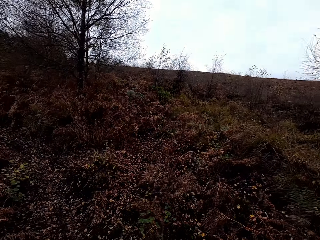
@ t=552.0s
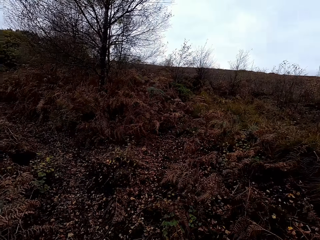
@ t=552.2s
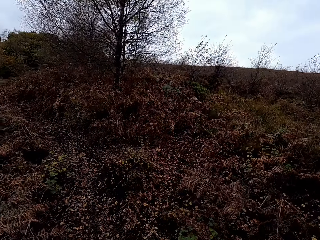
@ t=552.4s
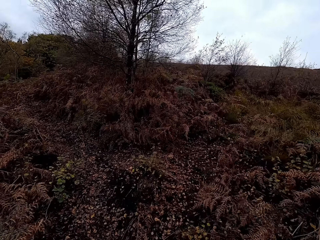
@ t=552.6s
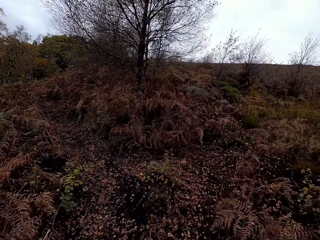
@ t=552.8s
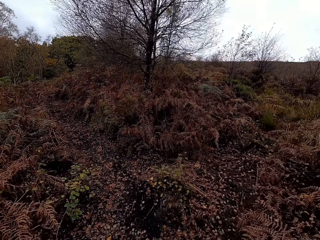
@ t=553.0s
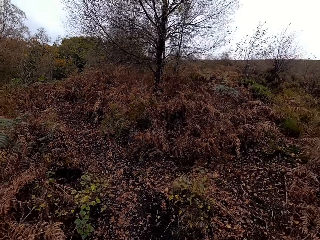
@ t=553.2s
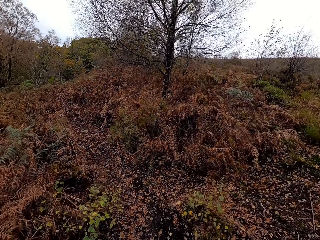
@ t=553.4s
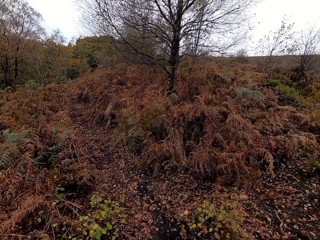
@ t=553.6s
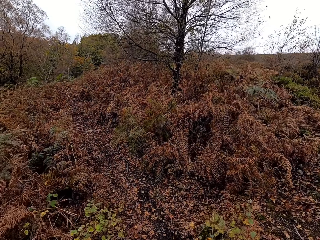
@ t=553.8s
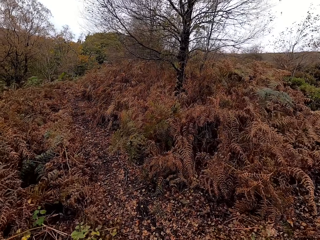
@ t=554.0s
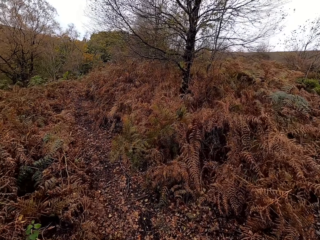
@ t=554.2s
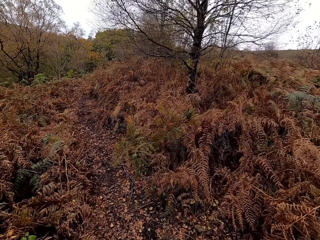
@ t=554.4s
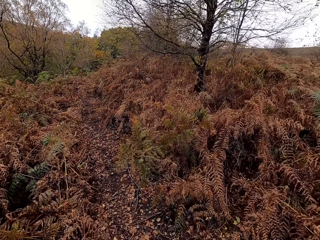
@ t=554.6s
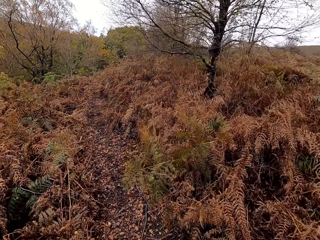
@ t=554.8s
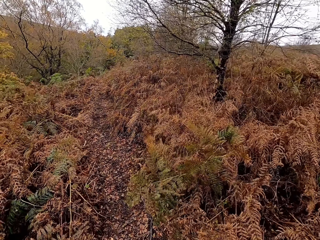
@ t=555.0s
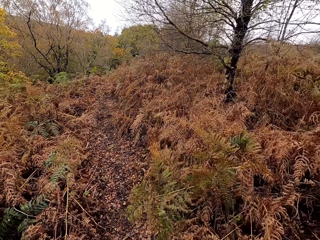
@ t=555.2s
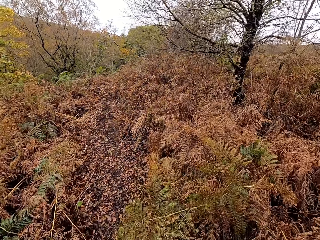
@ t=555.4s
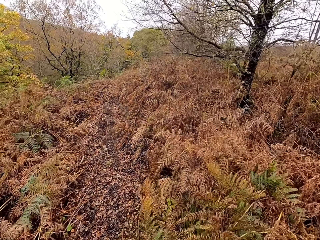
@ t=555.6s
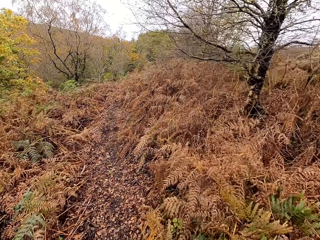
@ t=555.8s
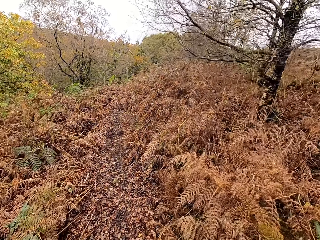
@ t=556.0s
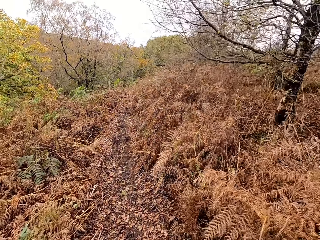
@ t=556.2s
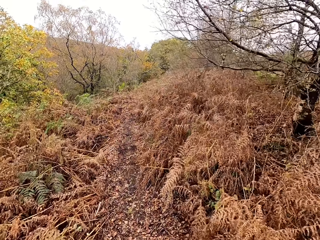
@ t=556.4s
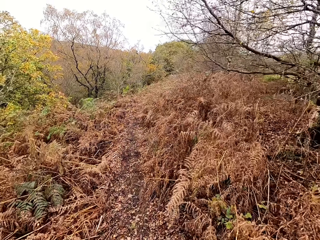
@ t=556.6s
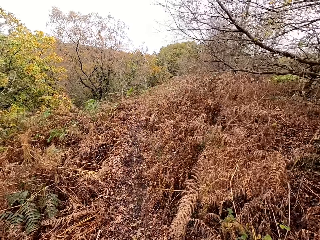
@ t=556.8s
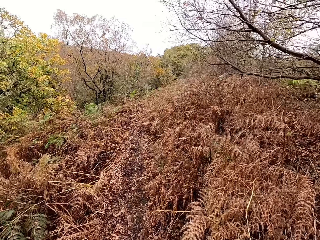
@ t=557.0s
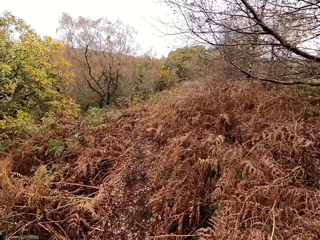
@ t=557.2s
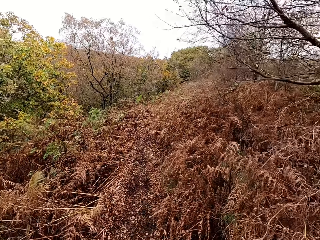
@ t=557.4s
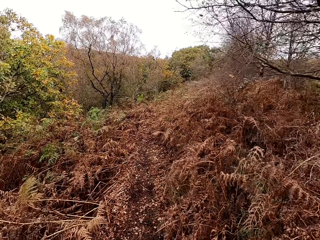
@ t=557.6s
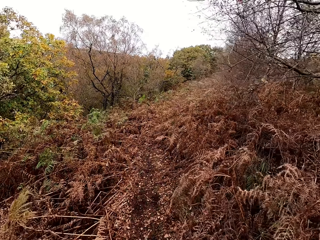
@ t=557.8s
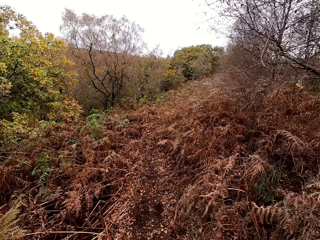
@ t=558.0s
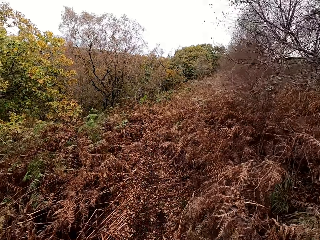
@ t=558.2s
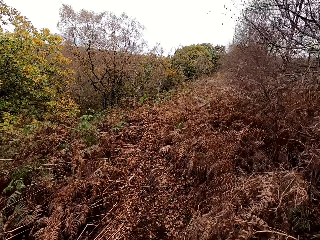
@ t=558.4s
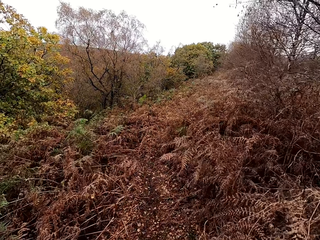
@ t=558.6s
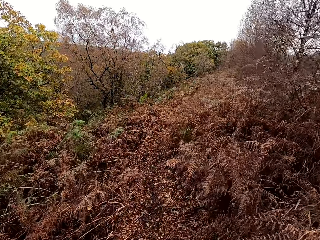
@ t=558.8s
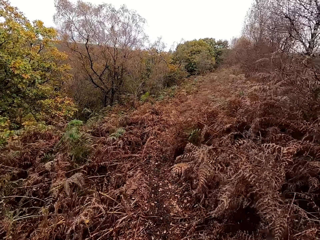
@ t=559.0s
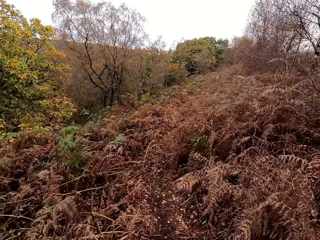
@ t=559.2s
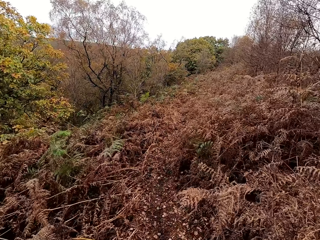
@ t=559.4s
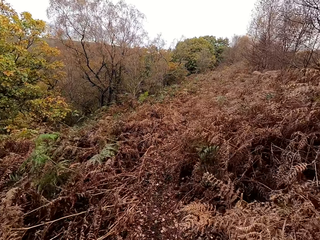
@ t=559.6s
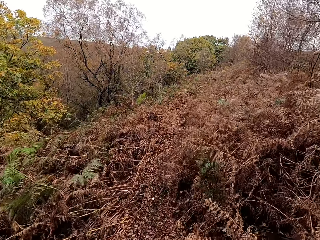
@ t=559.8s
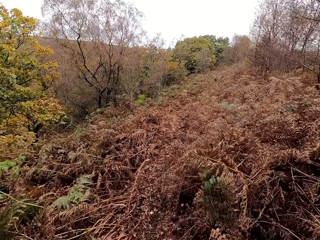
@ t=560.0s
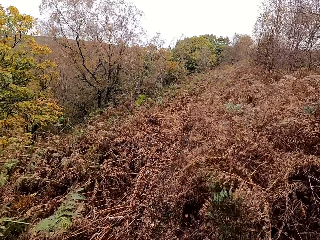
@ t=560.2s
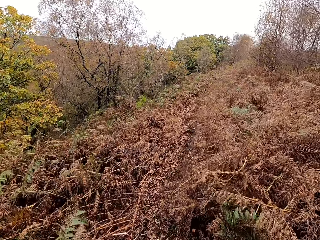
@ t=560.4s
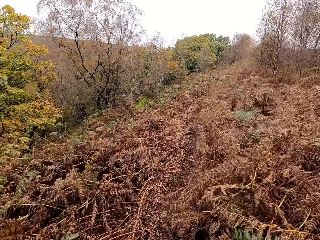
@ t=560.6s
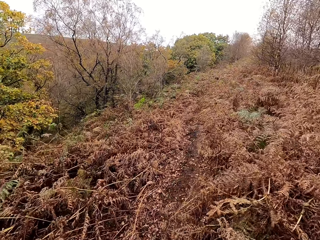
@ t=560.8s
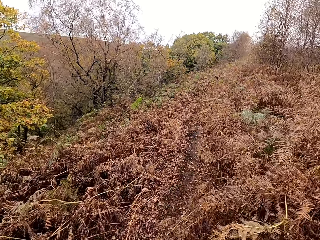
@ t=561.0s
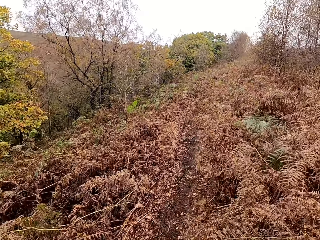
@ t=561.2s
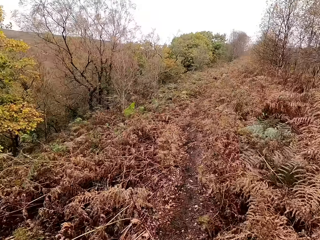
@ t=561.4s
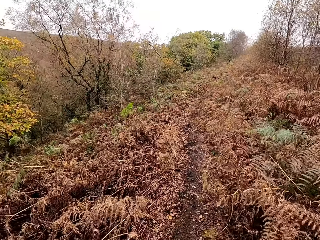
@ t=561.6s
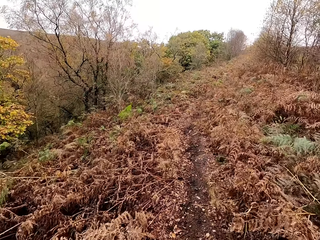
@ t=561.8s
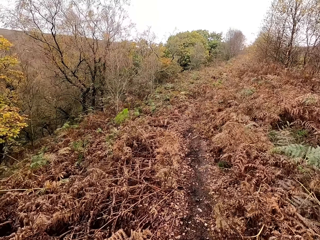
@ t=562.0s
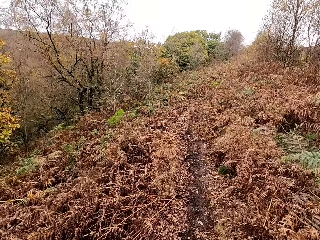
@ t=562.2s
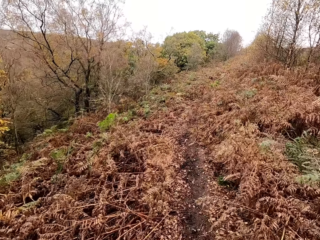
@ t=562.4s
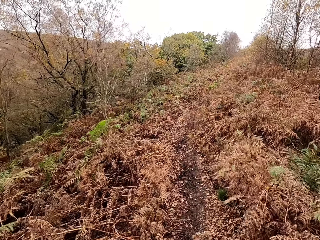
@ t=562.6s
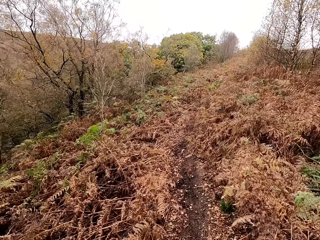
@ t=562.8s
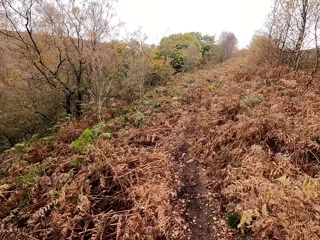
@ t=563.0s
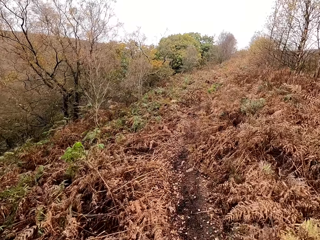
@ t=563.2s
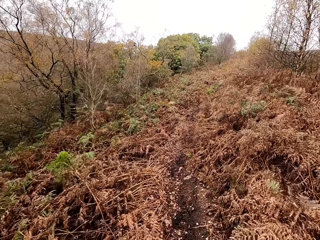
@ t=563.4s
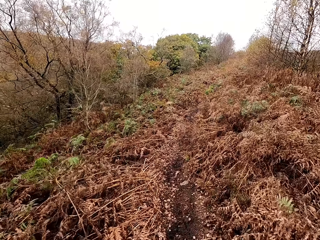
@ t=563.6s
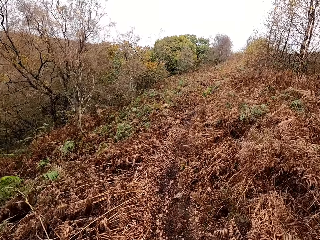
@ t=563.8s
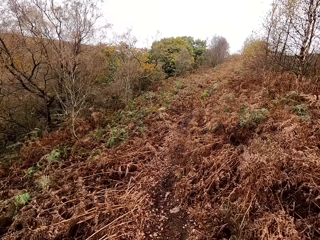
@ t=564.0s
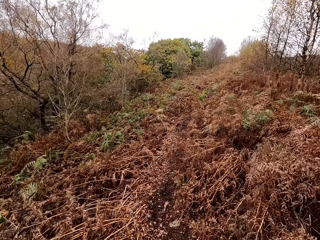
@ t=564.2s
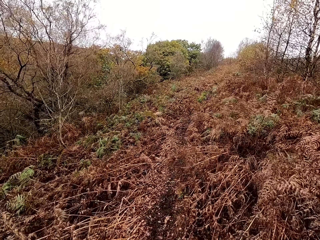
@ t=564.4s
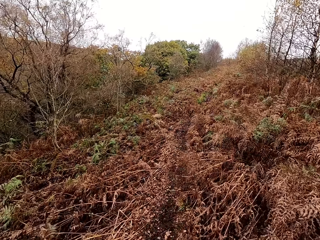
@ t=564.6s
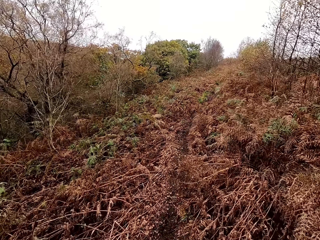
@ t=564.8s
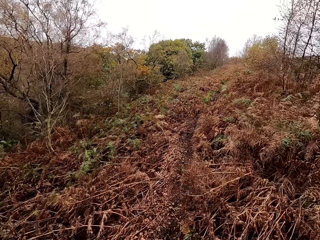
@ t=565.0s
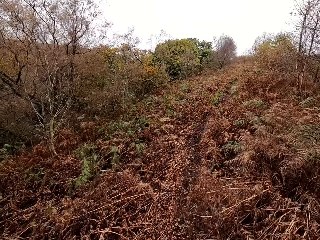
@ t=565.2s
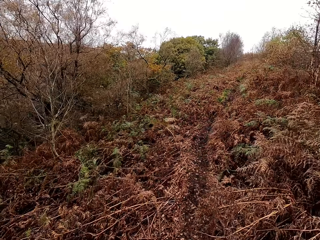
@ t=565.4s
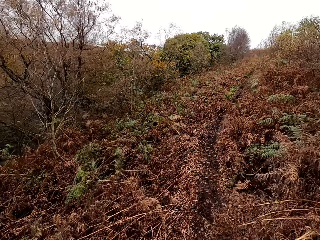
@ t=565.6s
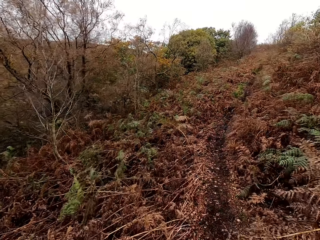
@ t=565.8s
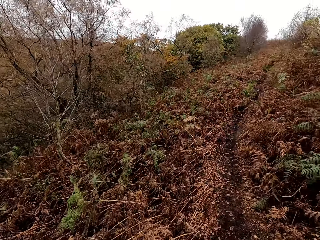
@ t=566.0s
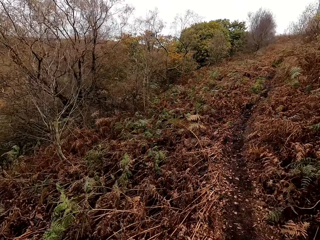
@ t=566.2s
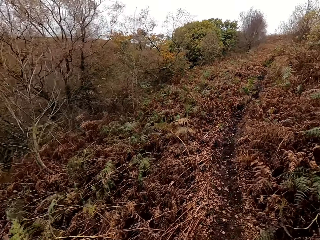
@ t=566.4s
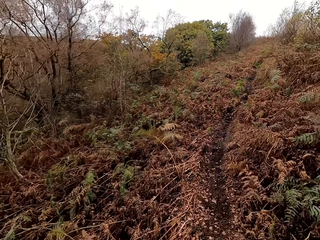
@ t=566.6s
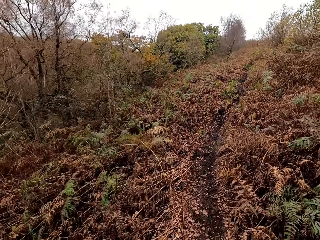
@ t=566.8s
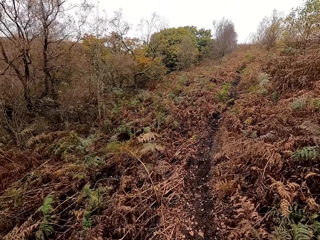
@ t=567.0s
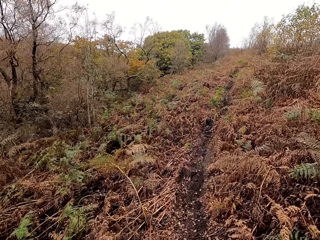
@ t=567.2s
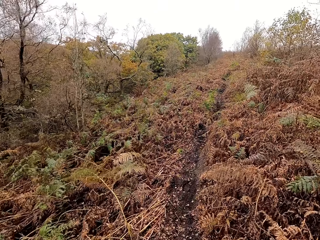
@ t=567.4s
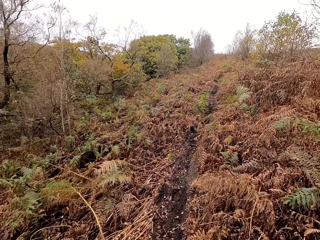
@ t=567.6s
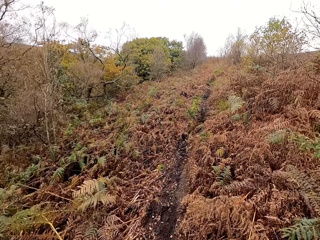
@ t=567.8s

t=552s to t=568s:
The camera wearer walks around the street. A female converses with the camera wearer. The camera wearer walks along the path.

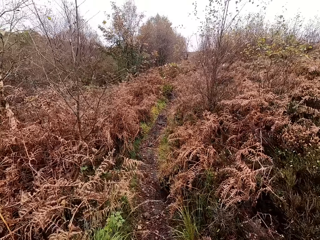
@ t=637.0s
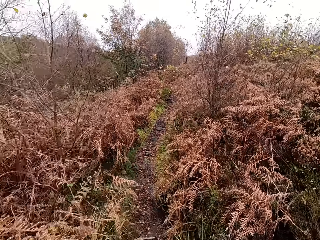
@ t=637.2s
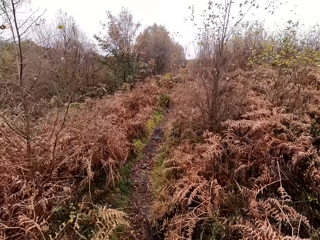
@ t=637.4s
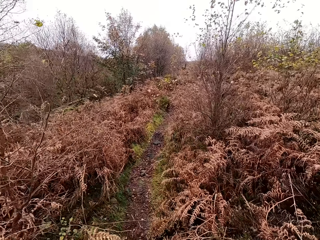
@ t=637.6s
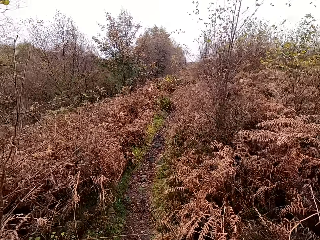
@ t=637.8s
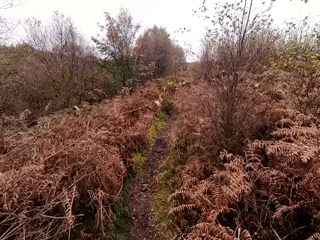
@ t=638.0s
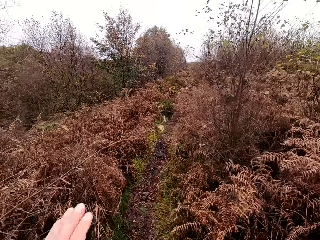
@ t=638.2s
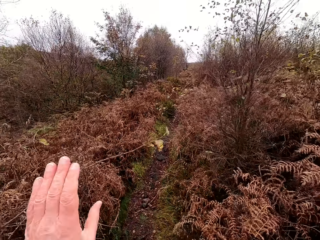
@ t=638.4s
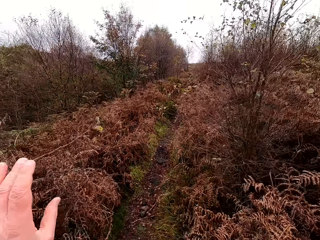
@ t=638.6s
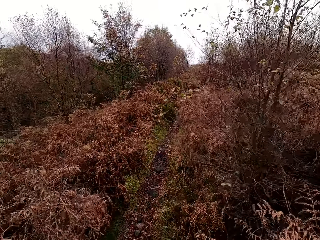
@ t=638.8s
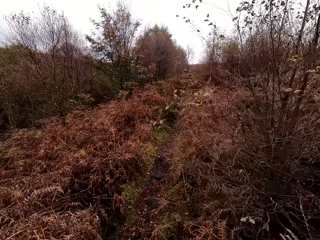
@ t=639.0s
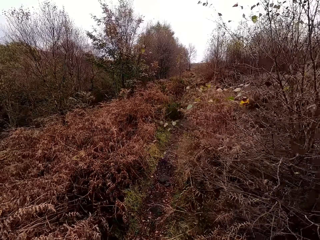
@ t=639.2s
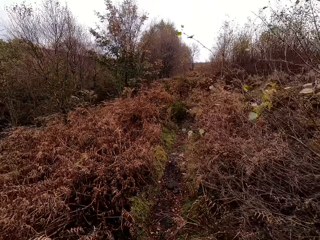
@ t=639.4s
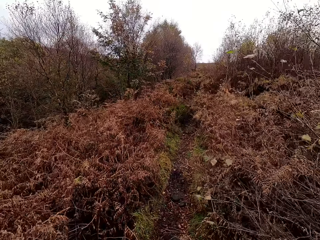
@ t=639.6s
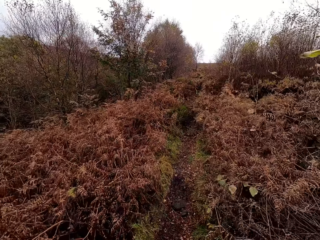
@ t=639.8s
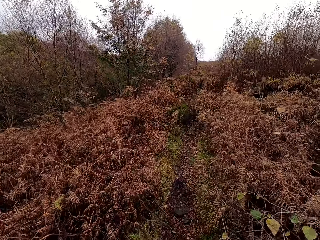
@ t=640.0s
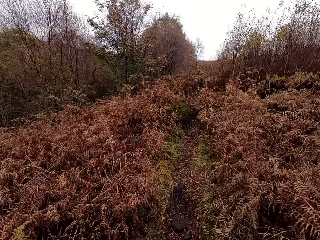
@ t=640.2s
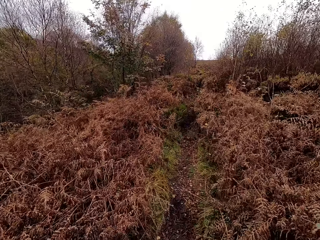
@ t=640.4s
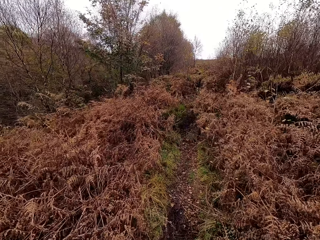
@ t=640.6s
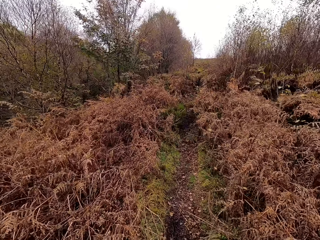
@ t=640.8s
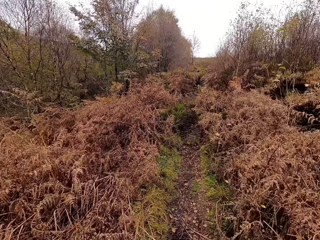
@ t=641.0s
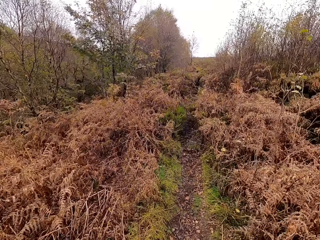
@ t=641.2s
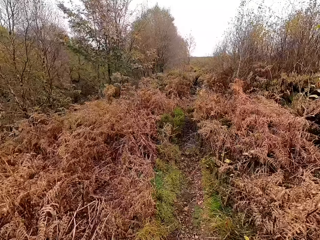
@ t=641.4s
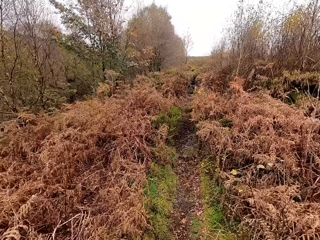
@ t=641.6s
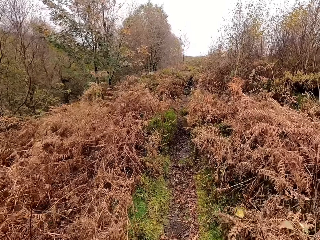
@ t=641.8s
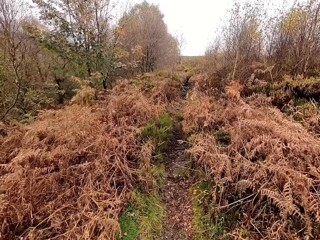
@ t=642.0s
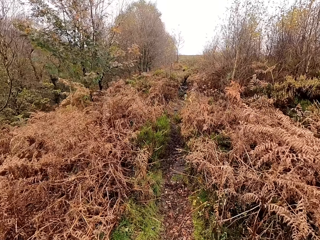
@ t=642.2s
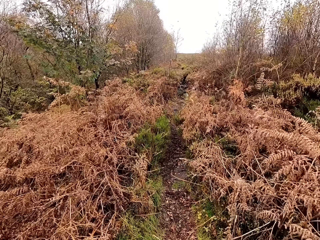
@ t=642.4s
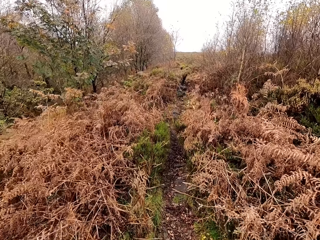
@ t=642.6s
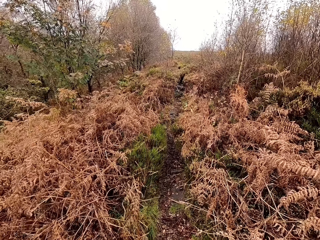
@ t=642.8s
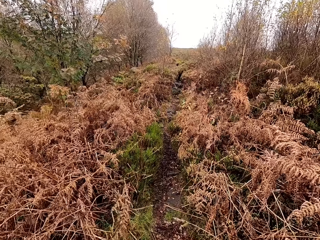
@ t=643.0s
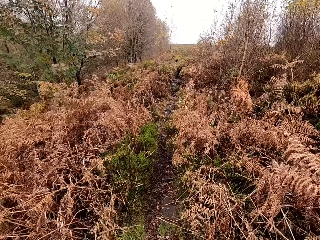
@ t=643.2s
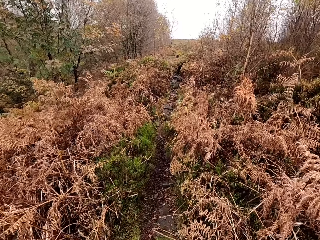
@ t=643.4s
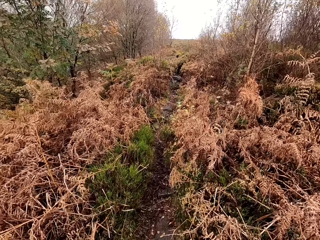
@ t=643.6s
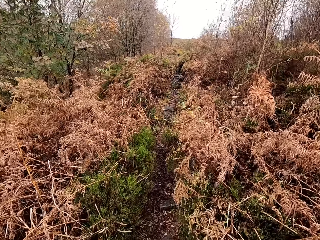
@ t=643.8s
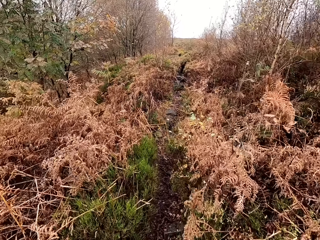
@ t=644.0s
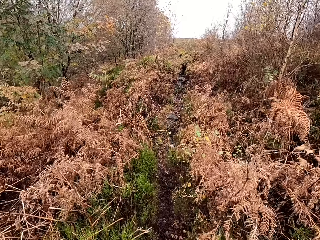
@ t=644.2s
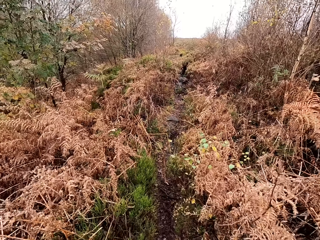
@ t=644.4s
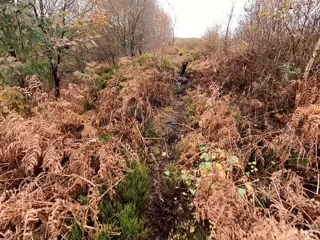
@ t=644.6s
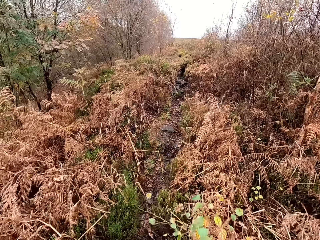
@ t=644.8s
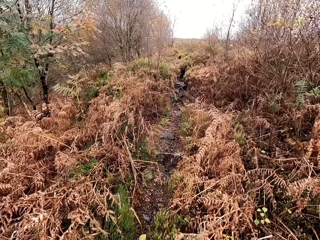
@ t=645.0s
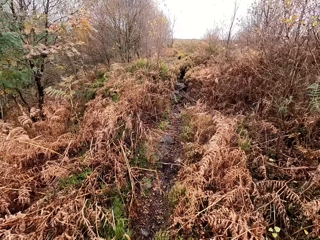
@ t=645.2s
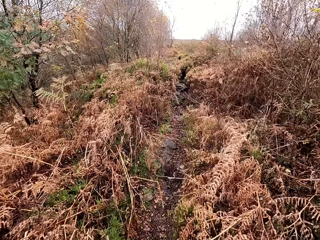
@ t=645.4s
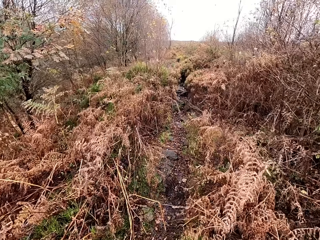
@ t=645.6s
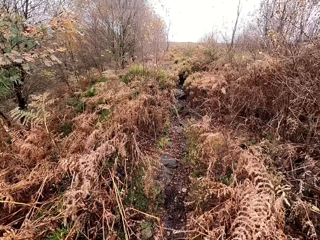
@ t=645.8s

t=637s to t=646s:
The camera wearer removes the branch. They walk.
